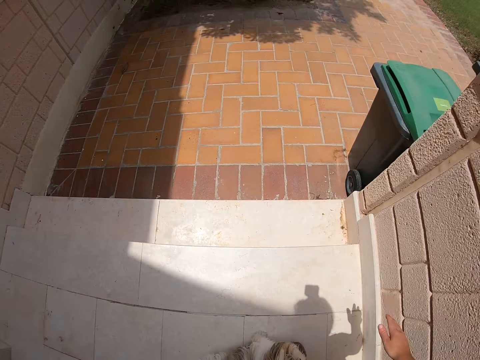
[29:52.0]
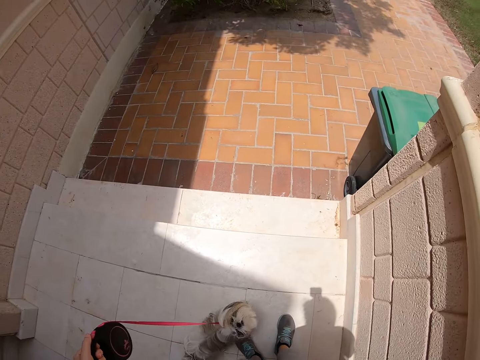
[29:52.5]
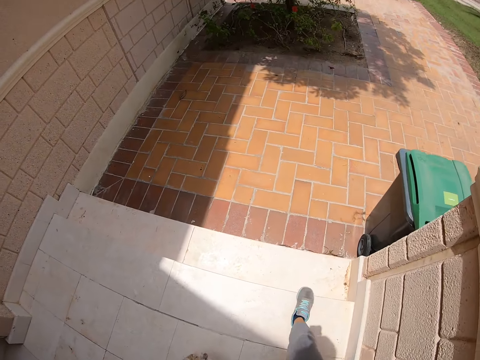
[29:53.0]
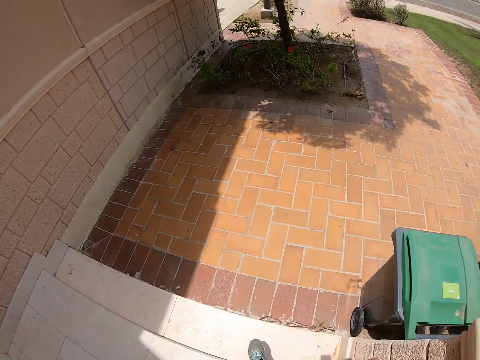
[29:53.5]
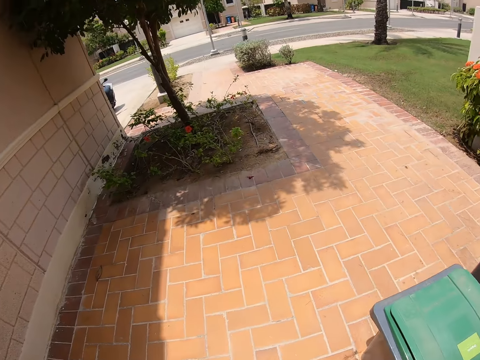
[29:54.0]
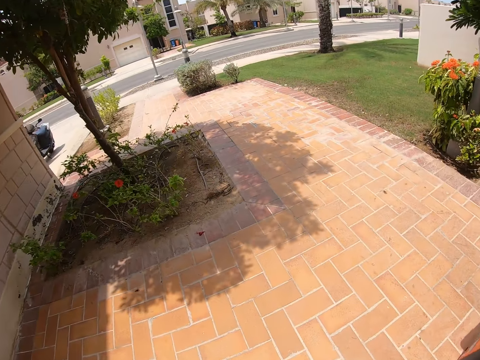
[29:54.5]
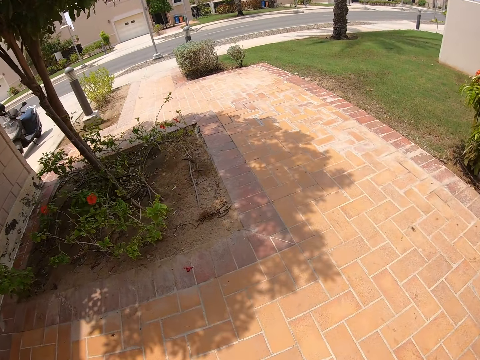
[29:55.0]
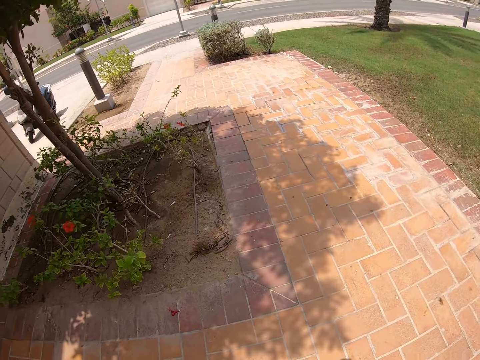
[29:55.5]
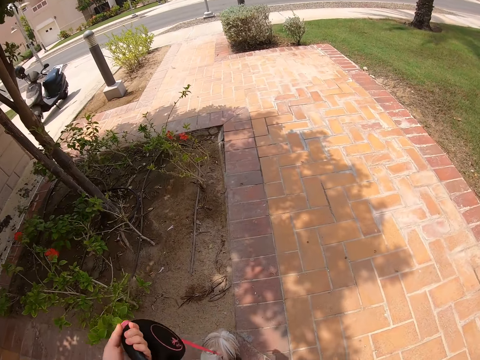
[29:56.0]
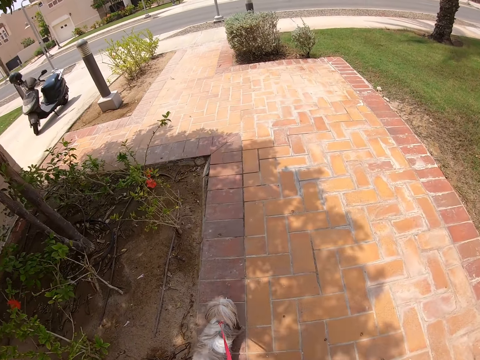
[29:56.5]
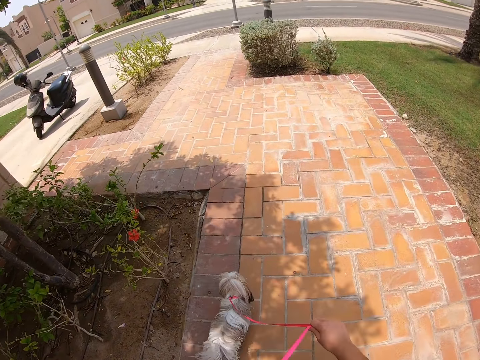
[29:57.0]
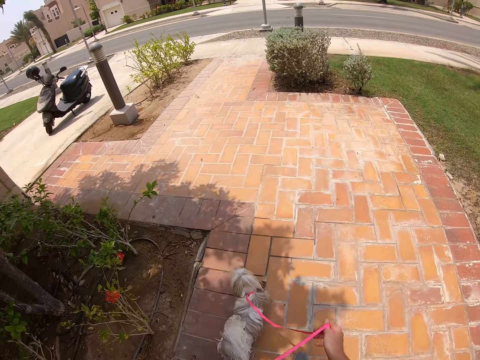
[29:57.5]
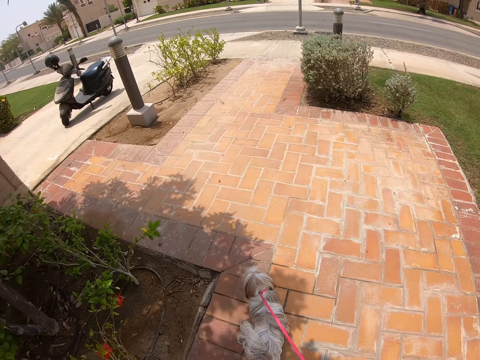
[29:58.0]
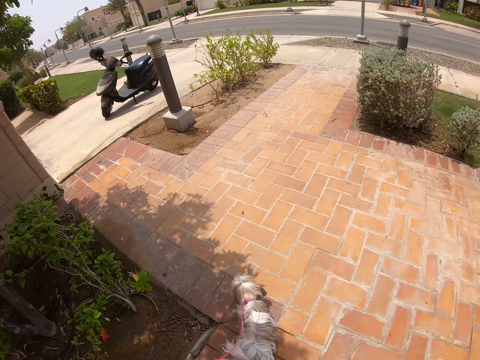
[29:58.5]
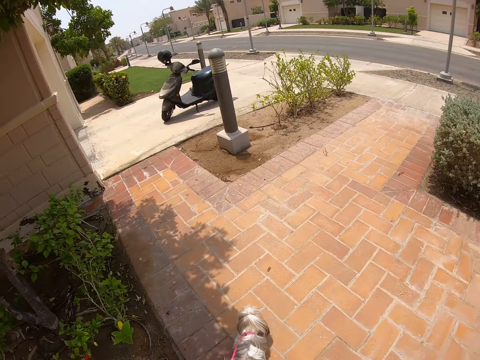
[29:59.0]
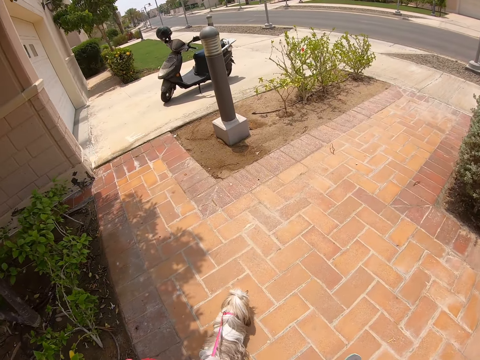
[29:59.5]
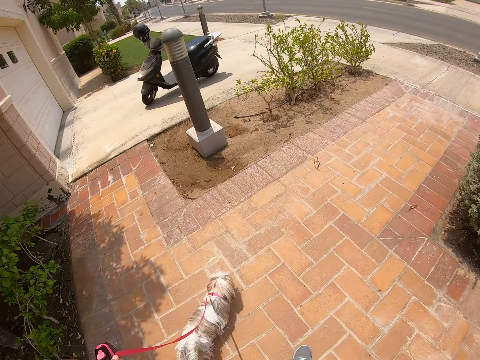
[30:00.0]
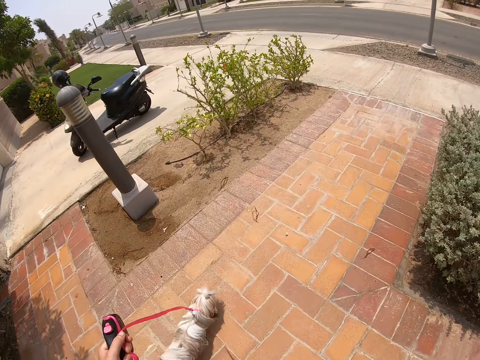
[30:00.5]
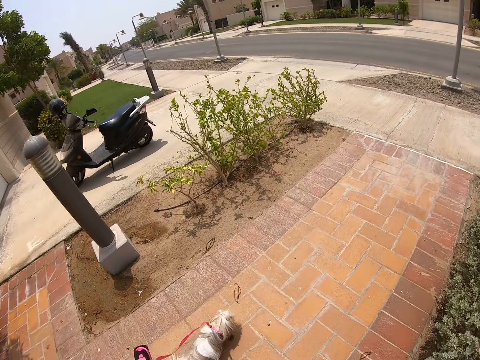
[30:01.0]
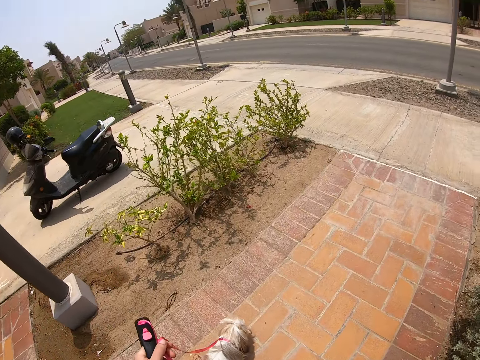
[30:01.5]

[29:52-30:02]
The camera wearer walks out of the house. They climb down the stairs, walk on the footpath, and walk the dog on the footpath.

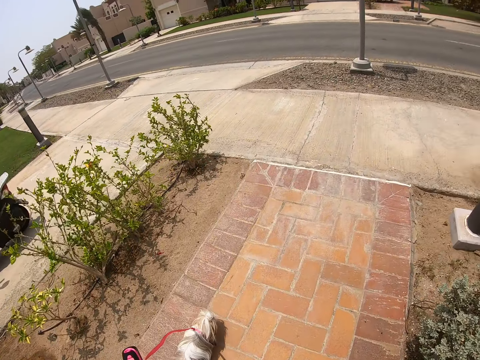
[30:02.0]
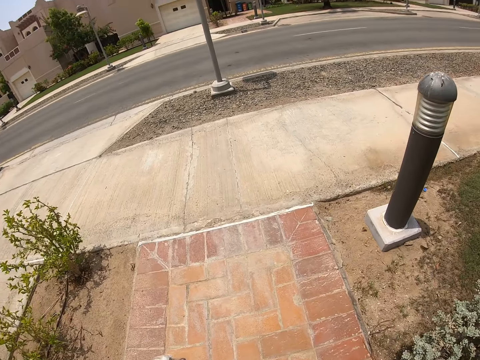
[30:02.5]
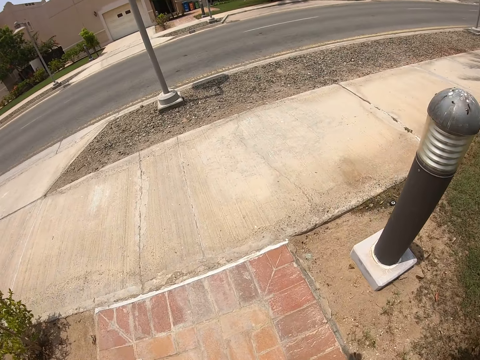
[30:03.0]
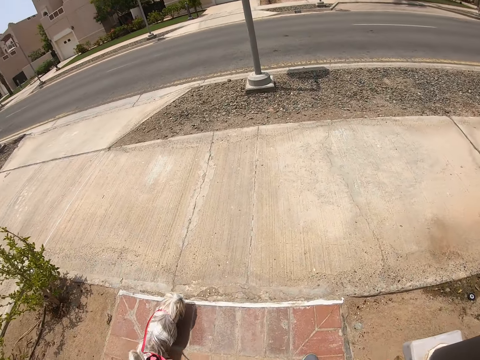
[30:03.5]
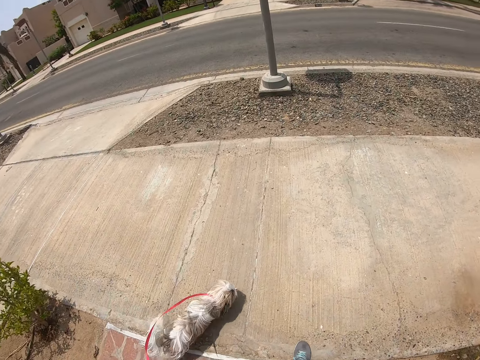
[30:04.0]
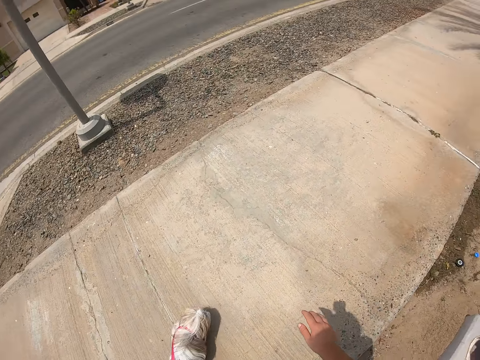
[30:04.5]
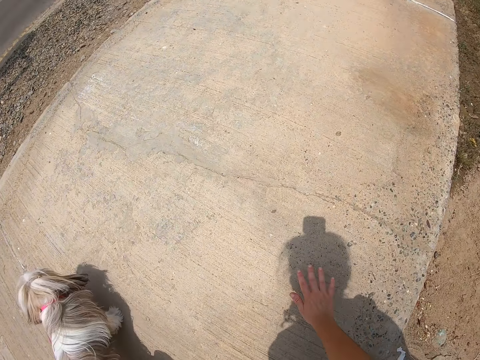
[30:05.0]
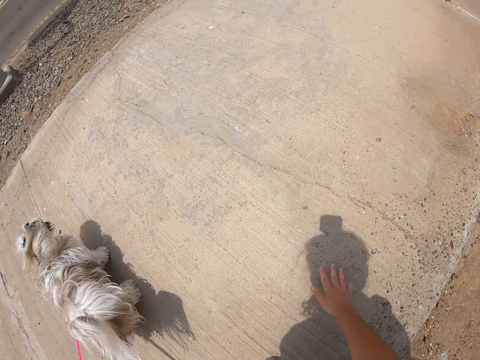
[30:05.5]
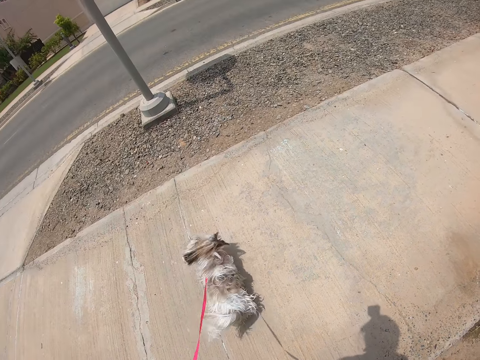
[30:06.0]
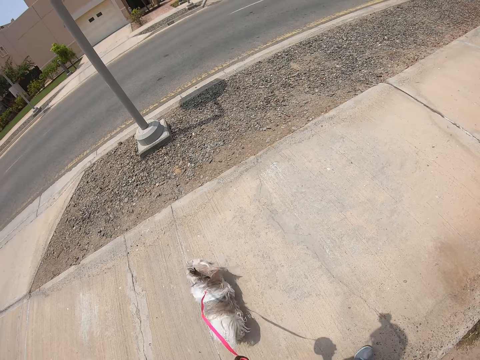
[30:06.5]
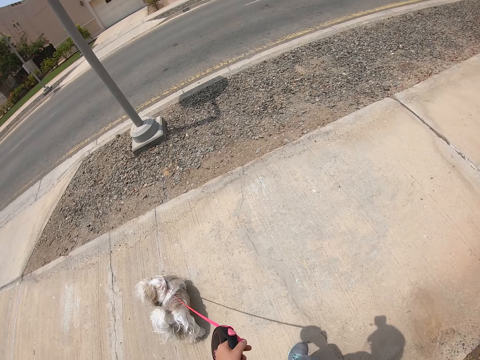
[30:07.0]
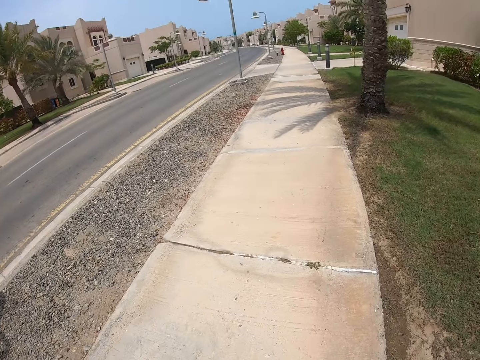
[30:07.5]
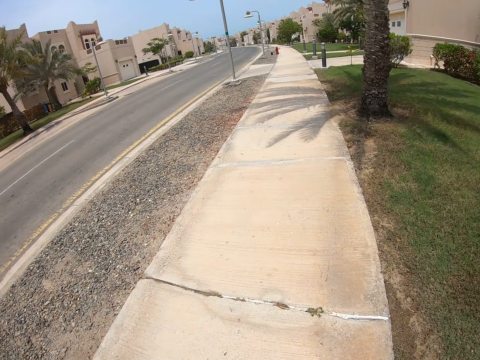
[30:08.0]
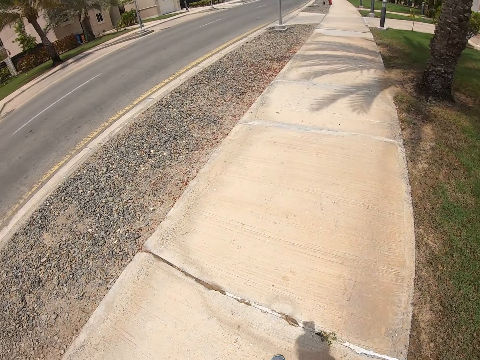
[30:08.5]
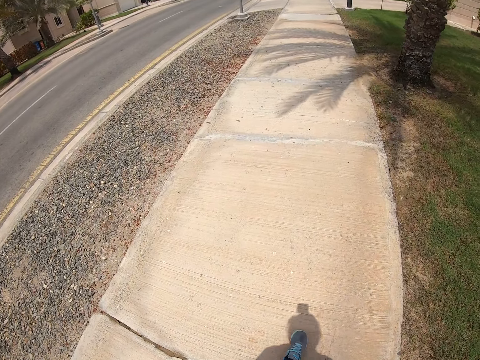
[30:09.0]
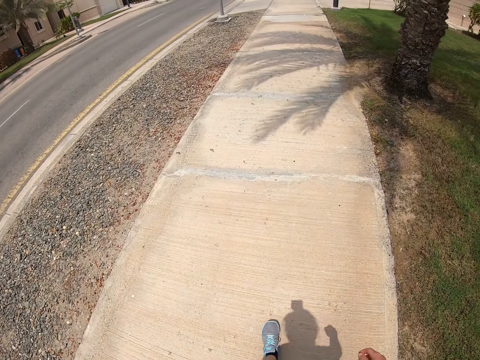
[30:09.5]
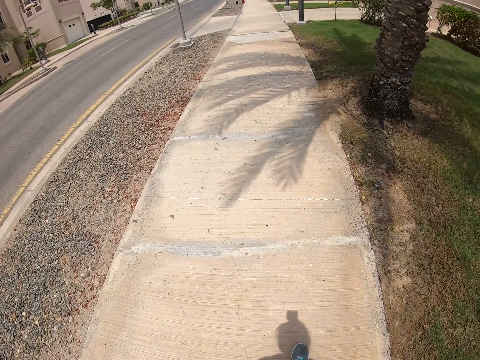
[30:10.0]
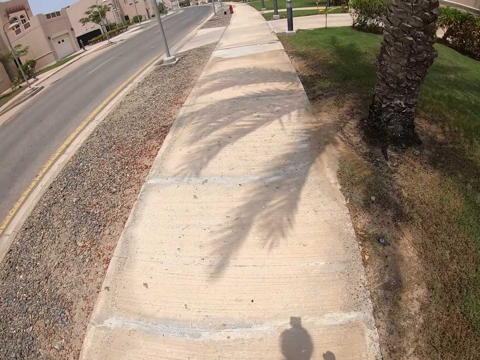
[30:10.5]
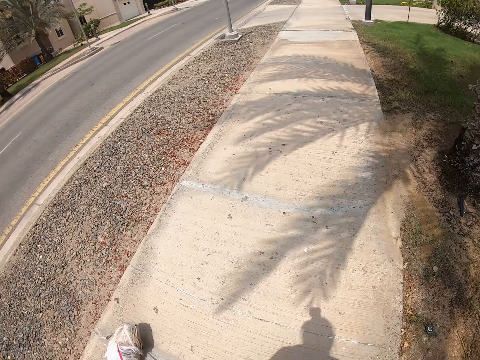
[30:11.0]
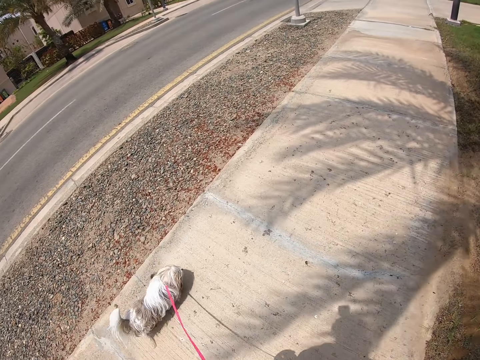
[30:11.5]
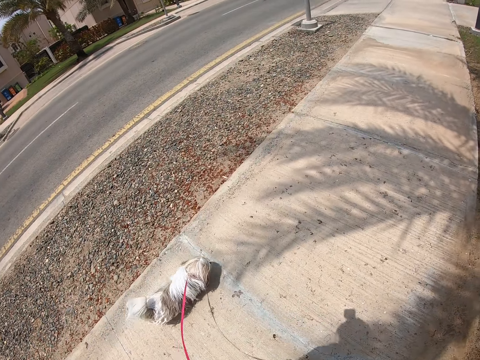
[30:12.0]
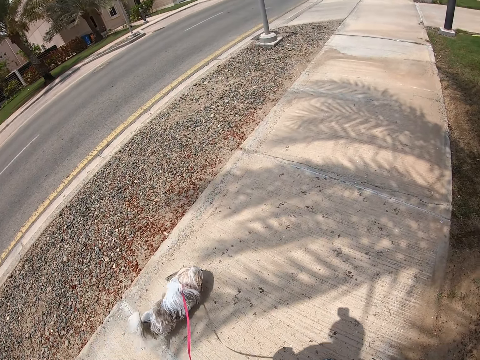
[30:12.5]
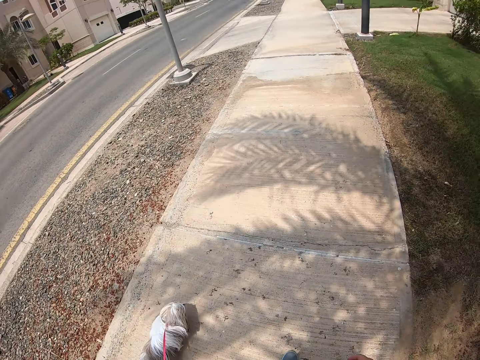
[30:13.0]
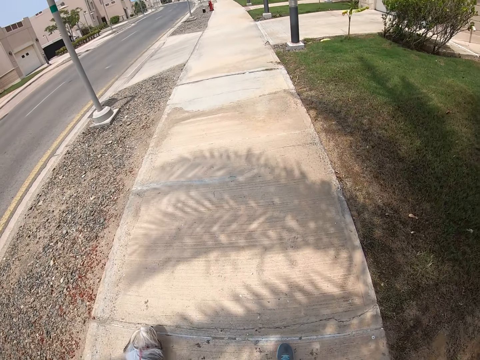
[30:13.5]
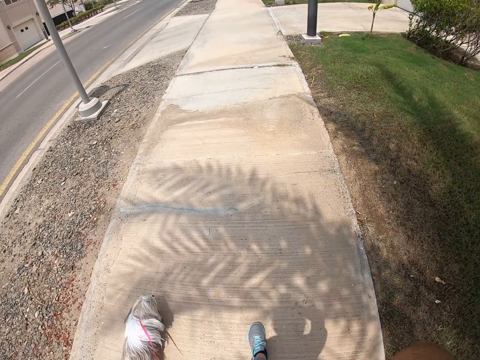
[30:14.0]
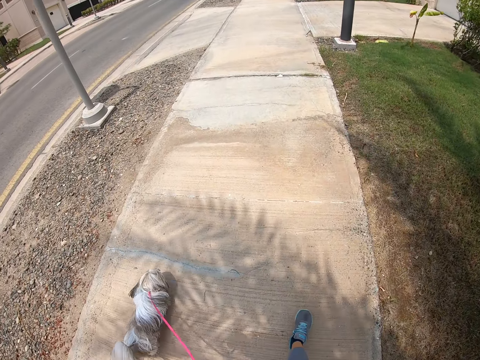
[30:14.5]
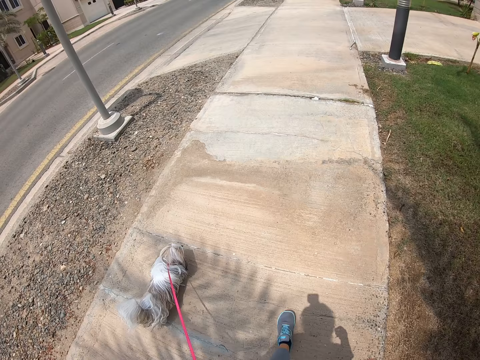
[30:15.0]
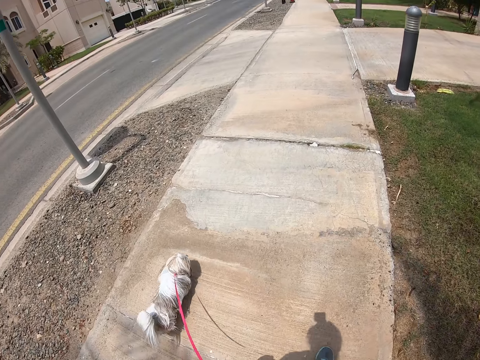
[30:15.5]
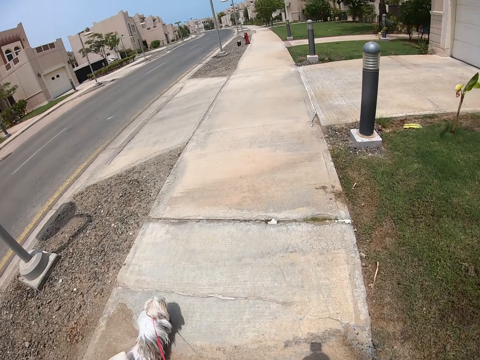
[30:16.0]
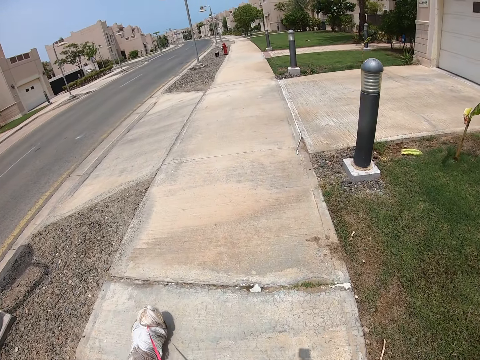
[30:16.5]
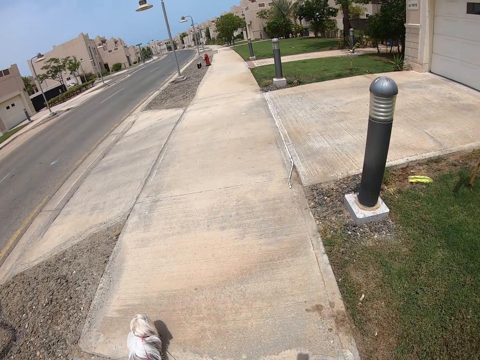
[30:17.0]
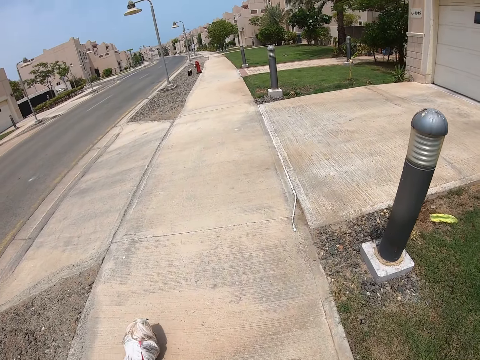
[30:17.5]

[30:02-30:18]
The camera wearer touches the sidewalk with the palm. They stare at a dog. They walk along the sidewalk and walk the dog on the sidewalk.
